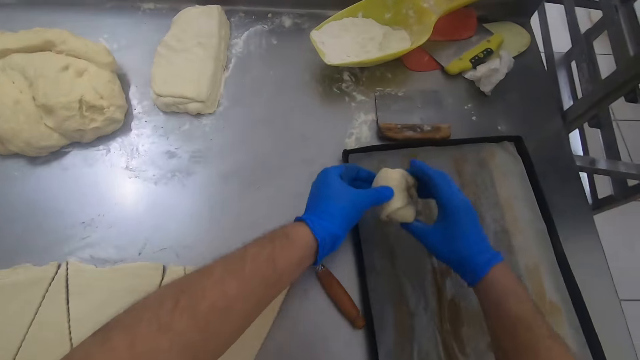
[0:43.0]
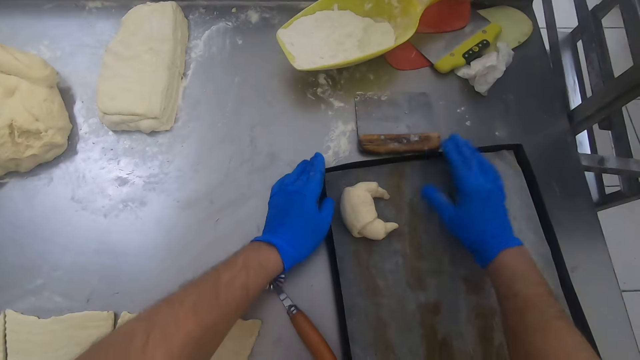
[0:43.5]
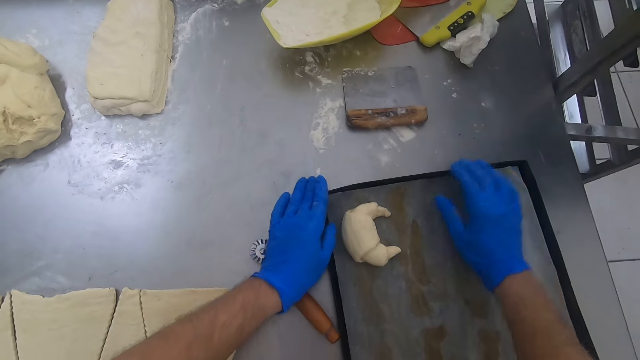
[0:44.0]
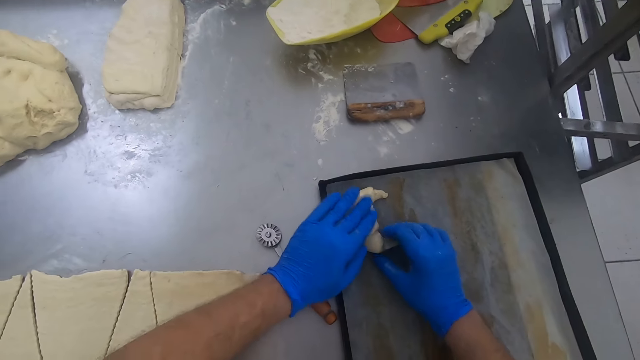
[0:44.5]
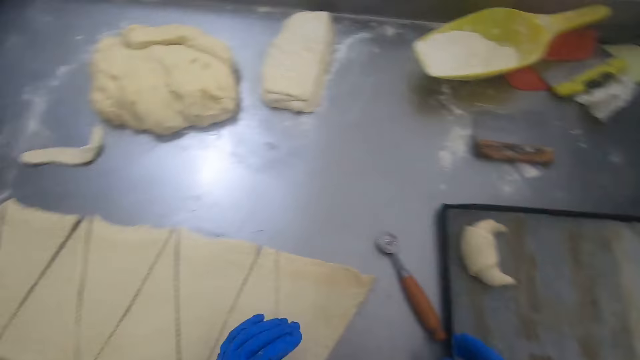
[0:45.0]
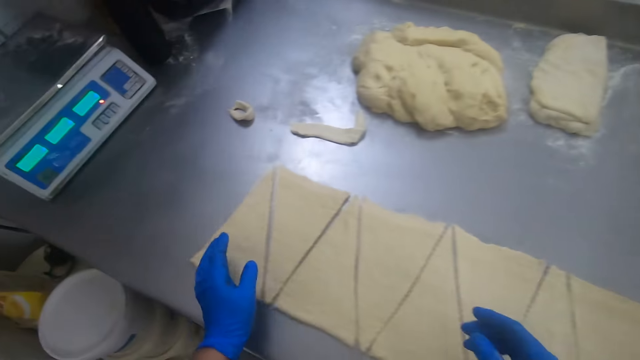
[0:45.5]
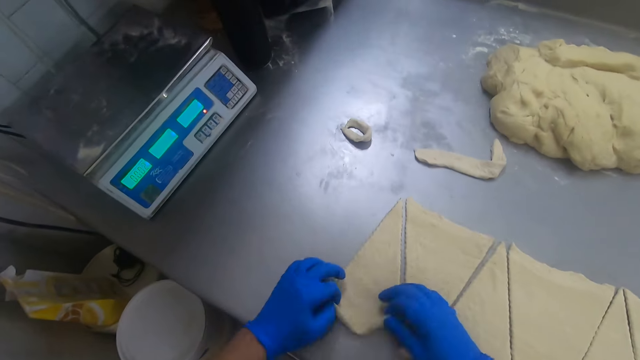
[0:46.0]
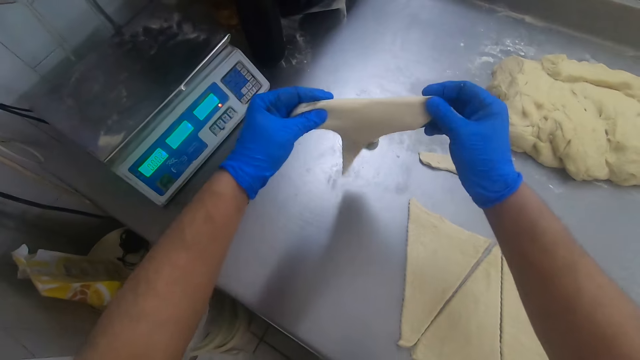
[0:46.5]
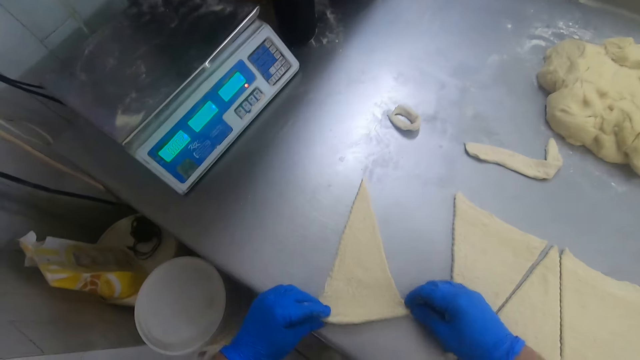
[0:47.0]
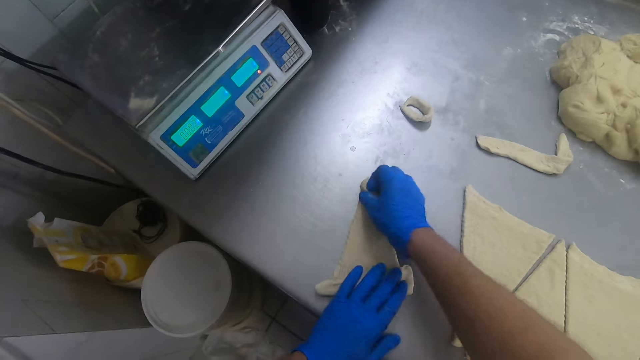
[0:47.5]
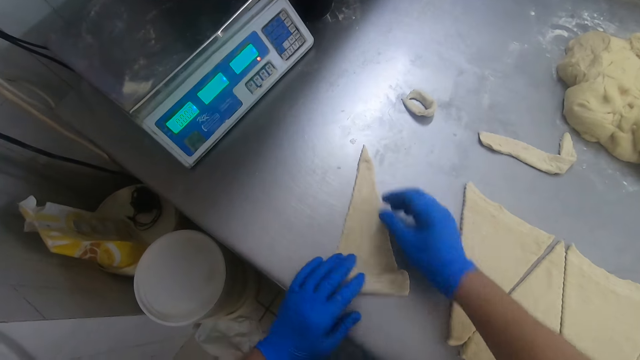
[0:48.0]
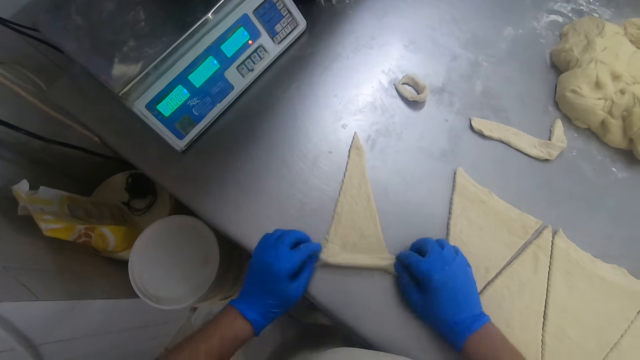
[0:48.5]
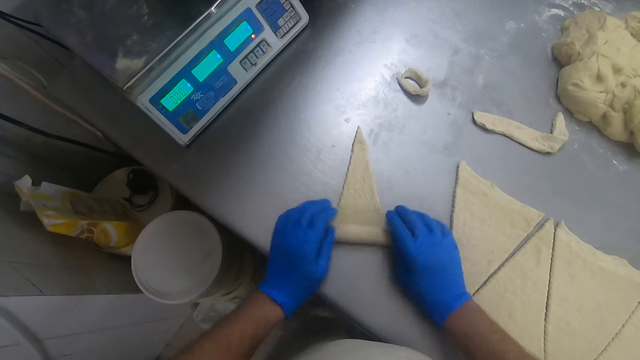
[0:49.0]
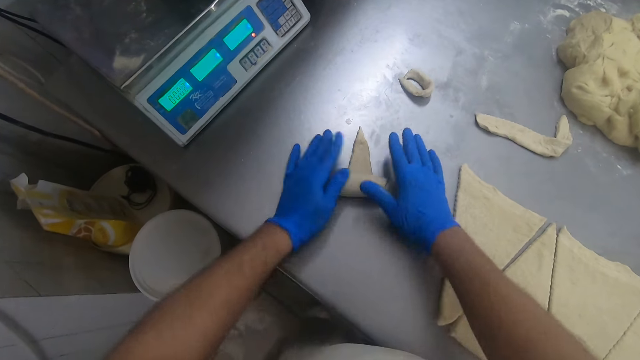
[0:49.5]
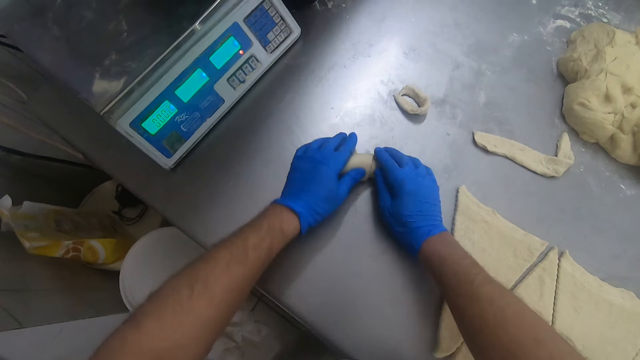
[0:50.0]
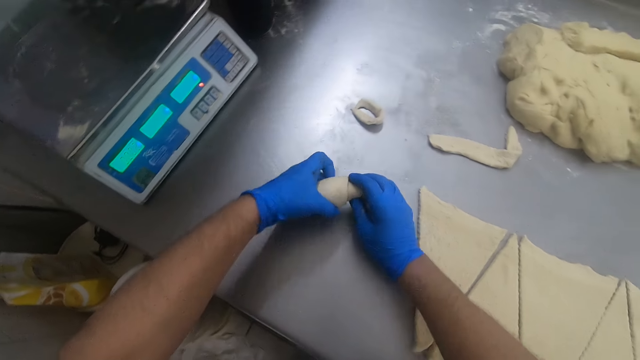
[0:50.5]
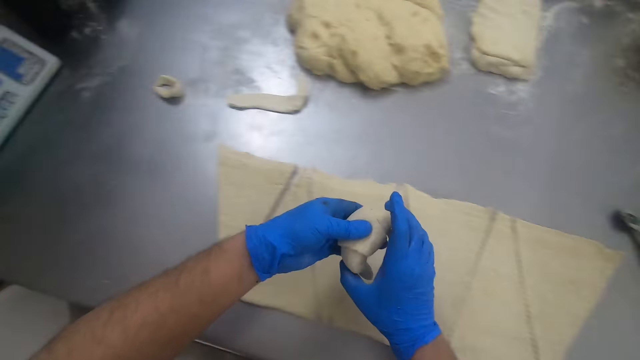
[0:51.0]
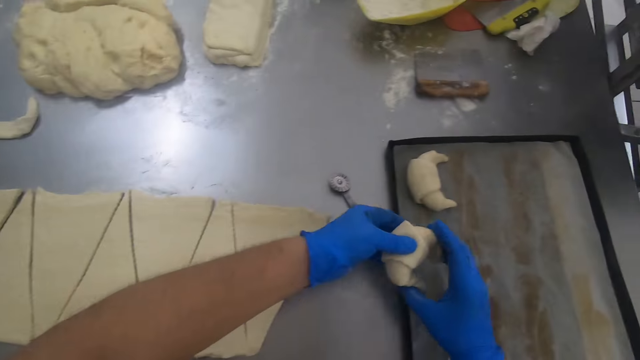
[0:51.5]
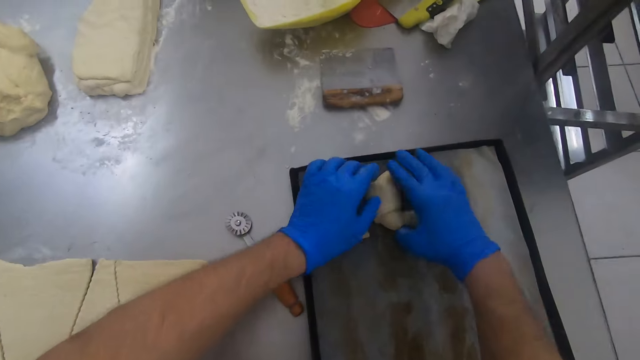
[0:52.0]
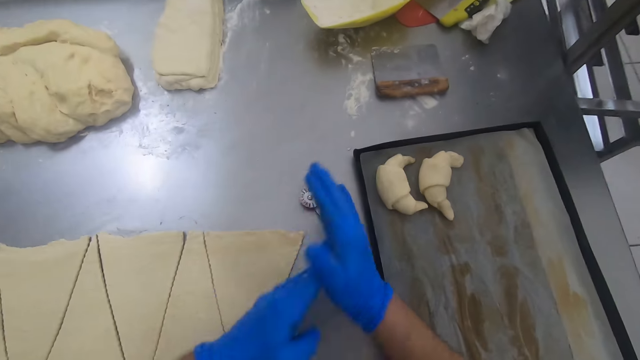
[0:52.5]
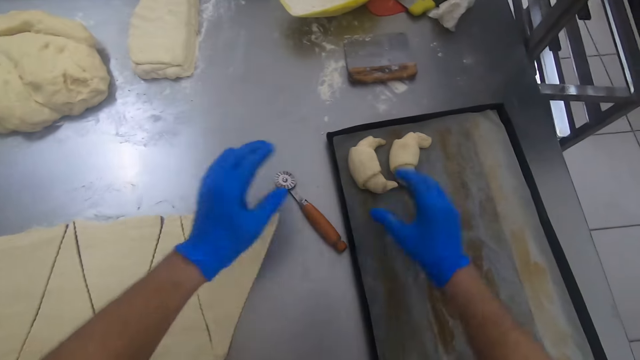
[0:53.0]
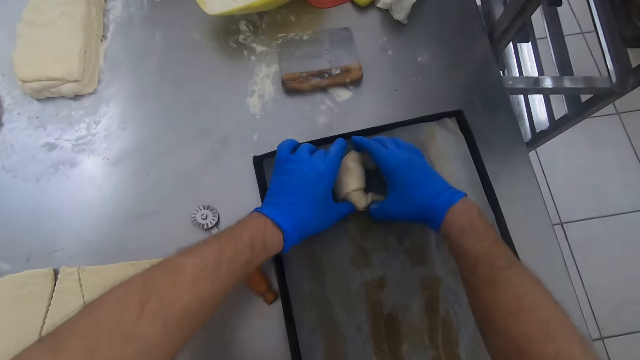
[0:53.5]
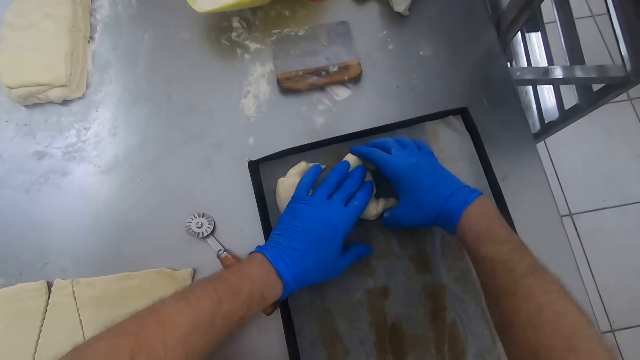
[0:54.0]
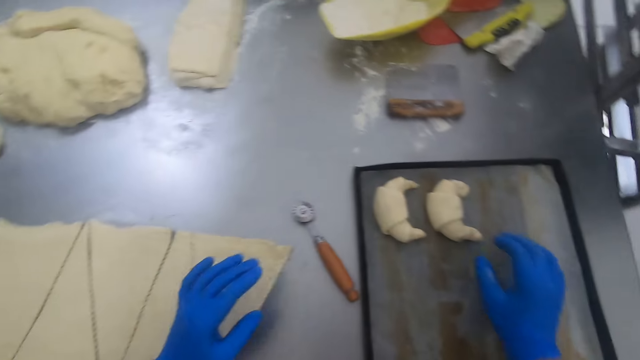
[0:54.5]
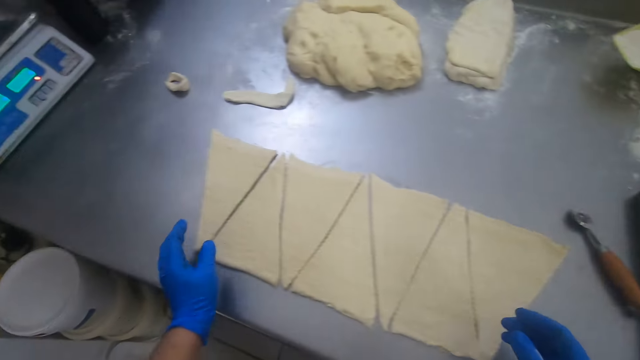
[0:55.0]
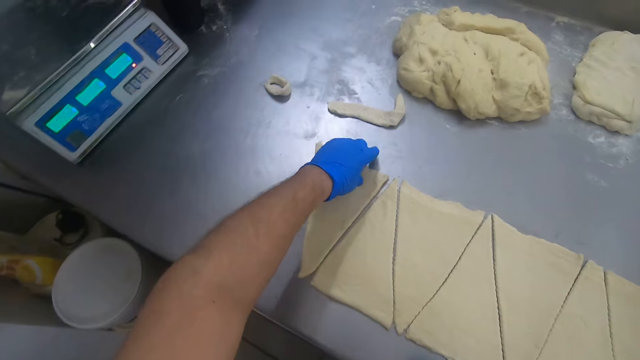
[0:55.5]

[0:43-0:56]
The camera wearer sets the dough in a sheet pan on the baking table. He adjusts the sheet pan on the baking table. He touches the rolled dough. He picks one of the triangular doughs from the baking table. He places the triangular dough on the baking table. He rolls the triangular dough on the baking table. He picks the dough from the baking table. He sets the dough in the sheet pan on the baking table. He dusts his hands together. He touches the rolled dough. He adjusts the doughs in the sheet pan.

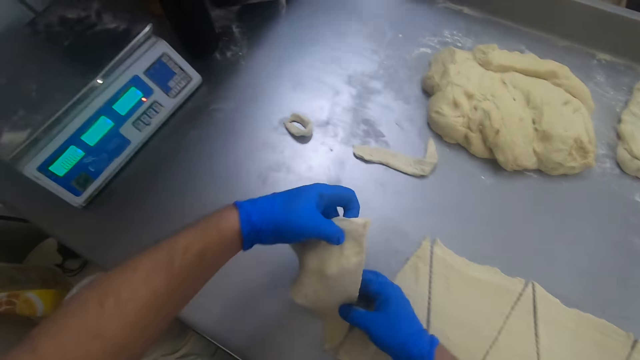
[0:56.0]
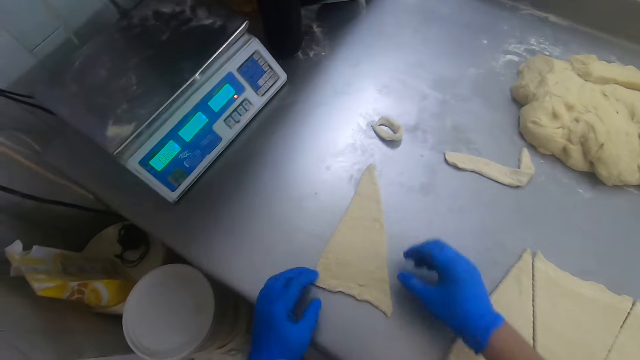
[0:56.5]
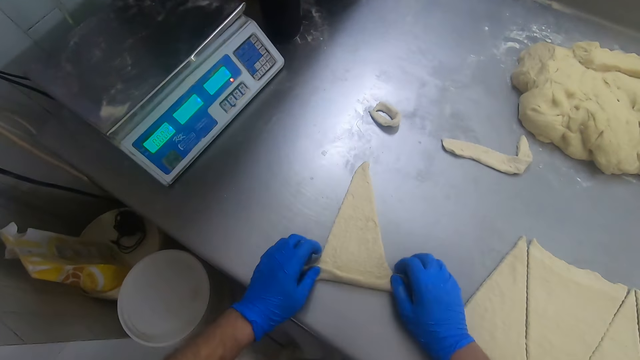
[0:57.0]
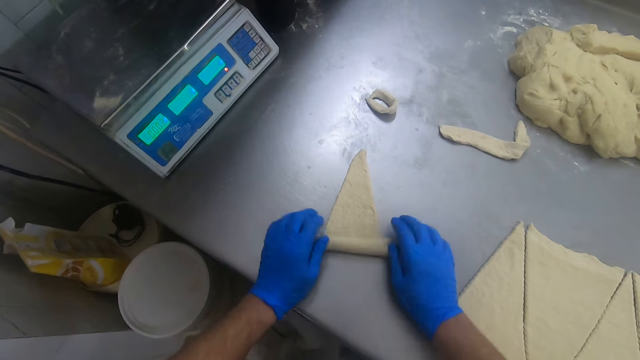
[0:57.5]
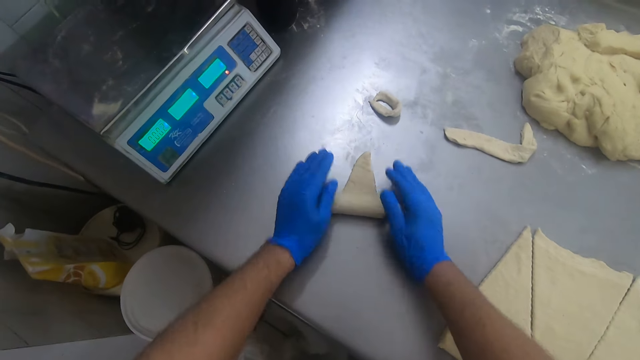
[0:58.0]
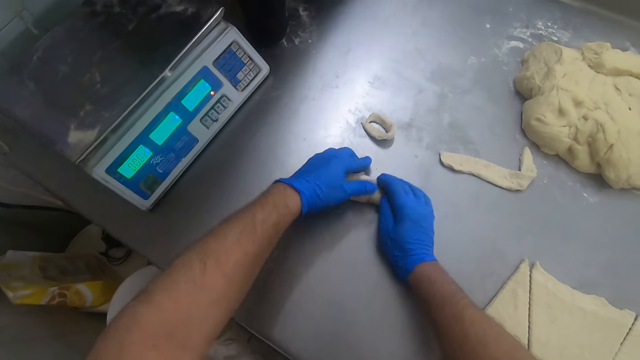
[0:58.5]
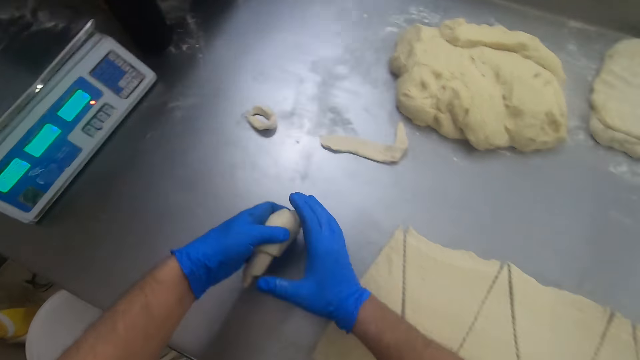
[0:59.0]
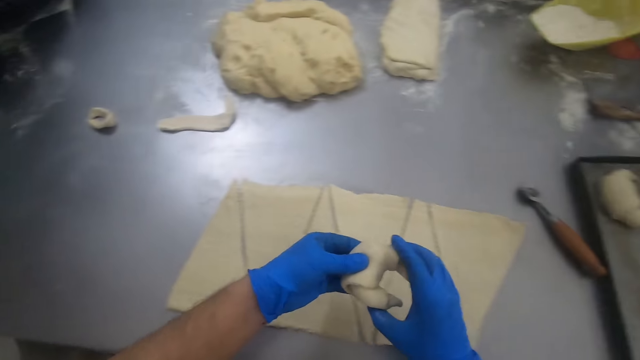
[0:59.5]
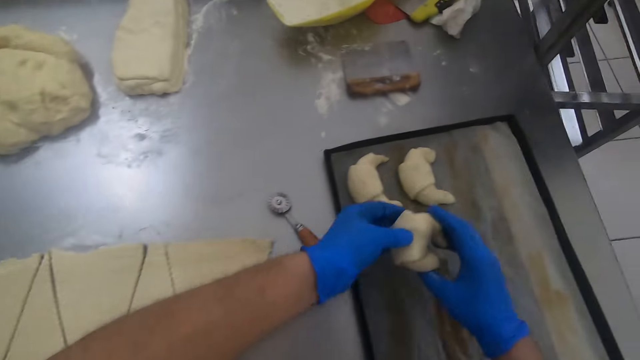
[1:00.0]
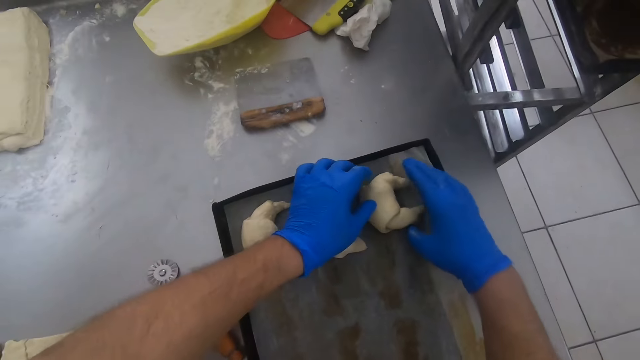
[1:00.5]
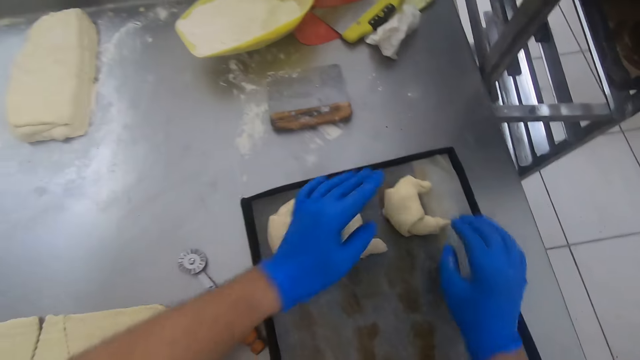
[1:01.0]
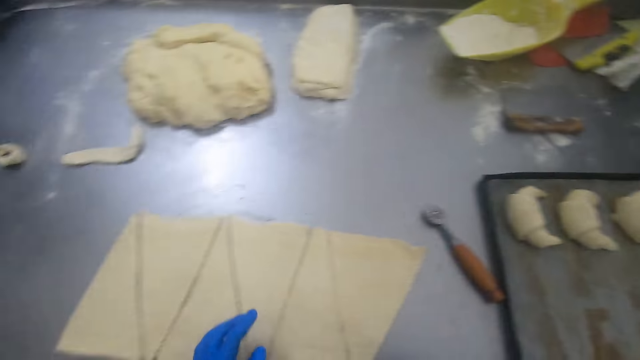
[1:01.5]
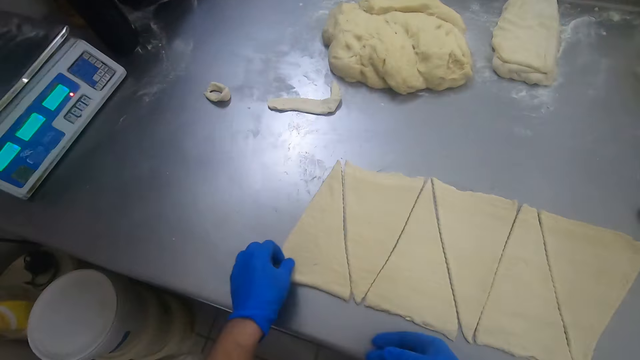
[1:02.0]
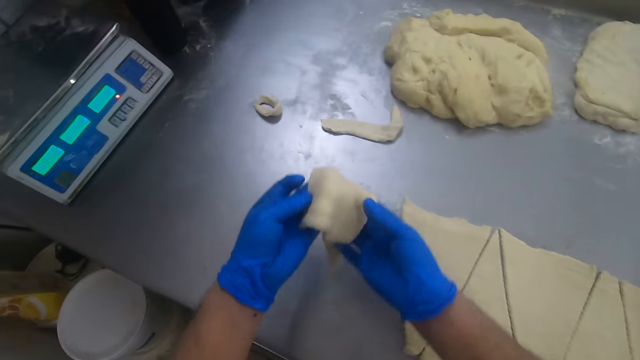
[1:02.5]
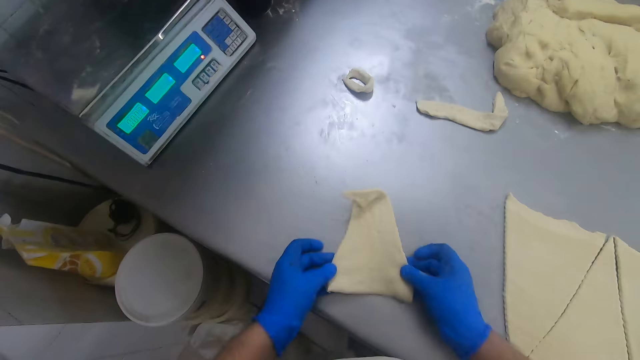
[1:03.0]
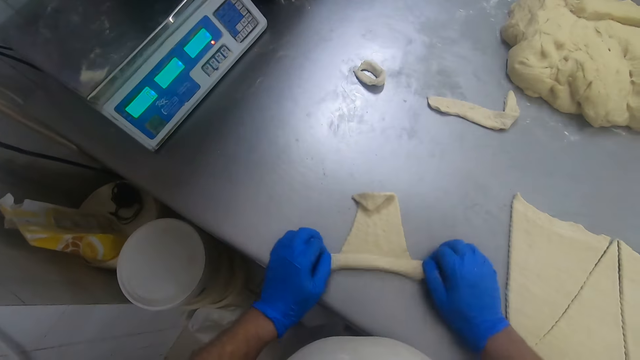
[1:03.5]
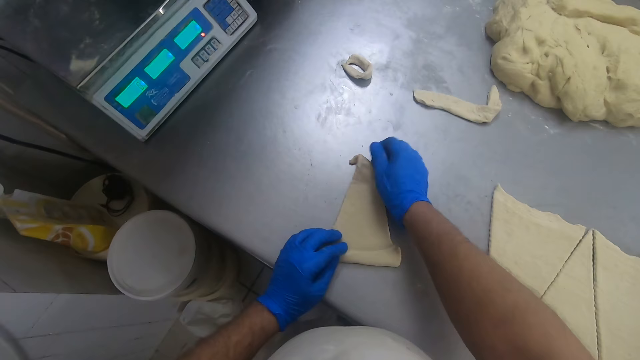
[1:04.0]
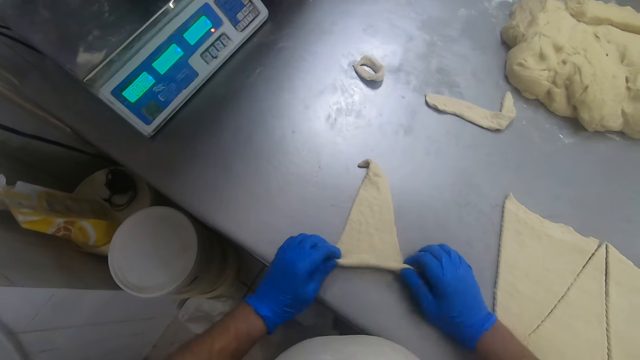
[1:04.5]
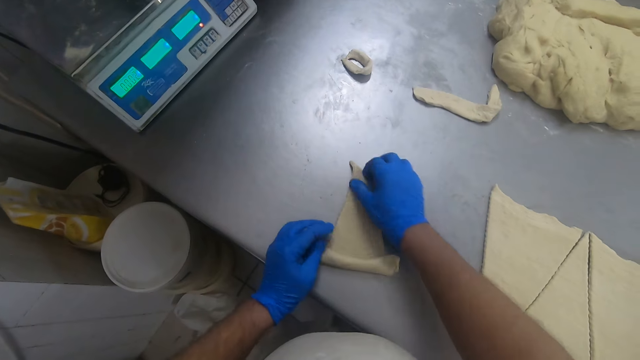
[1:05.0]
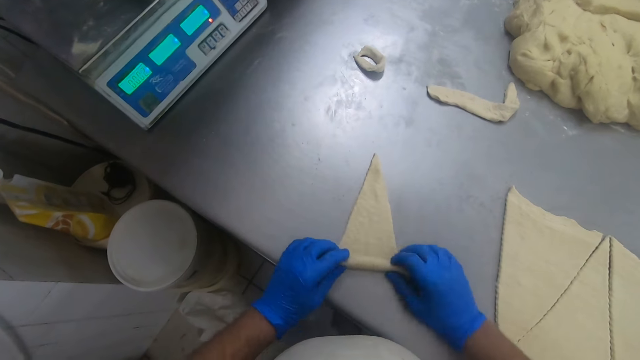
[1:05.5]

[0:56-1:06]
The camera wearer picks one of the triangular doughs from the baking table. They turn over the triangular dough on the baking table. They place the piece of dough on the kneading table. They roll the triangular dough on the baking table. They pick the dough from the baking table. They set the dough in the sheet pan on the baking table. They pick one of the triangular doughs from the baking table. They place the triangular dough on the baking table. They roll the triangular dough on the baking table.
